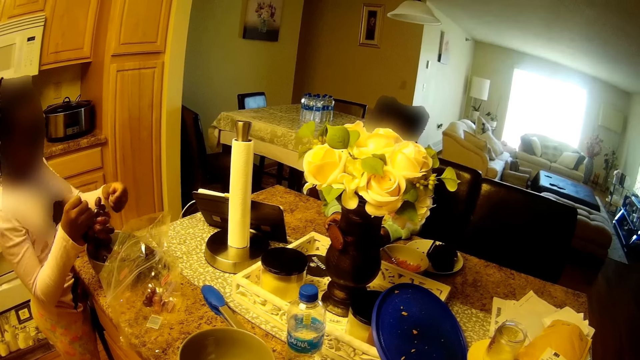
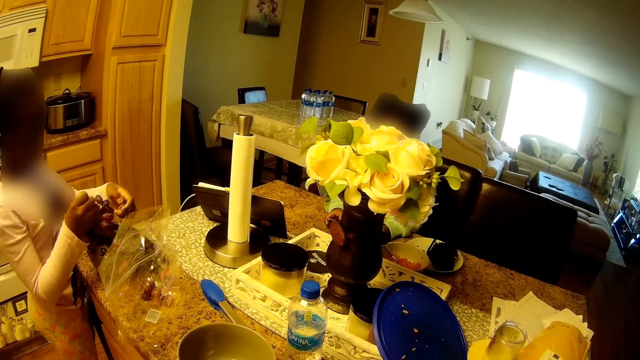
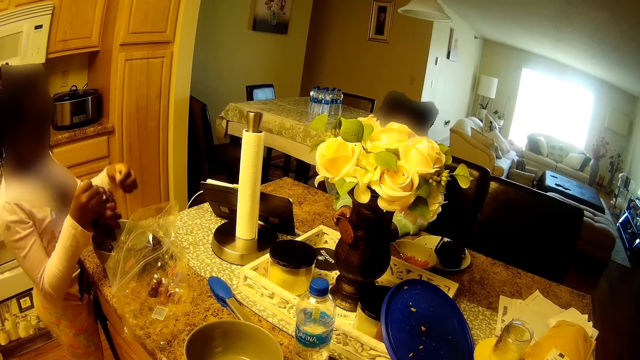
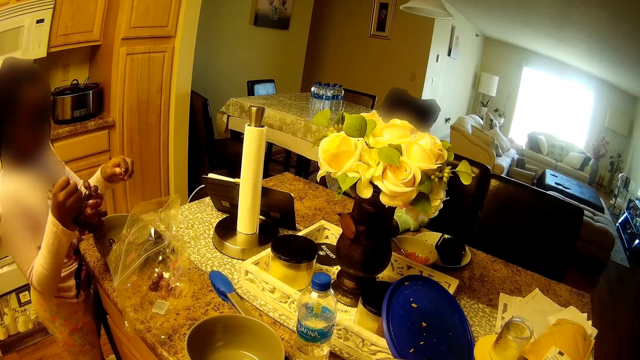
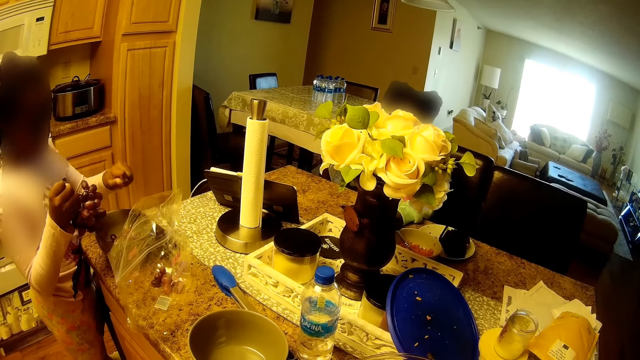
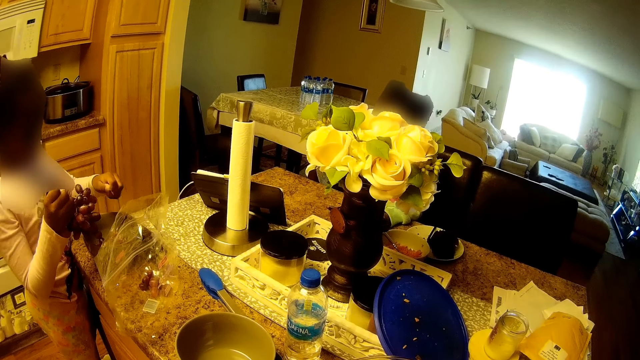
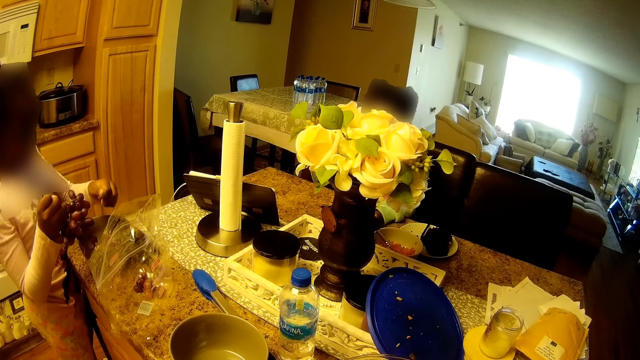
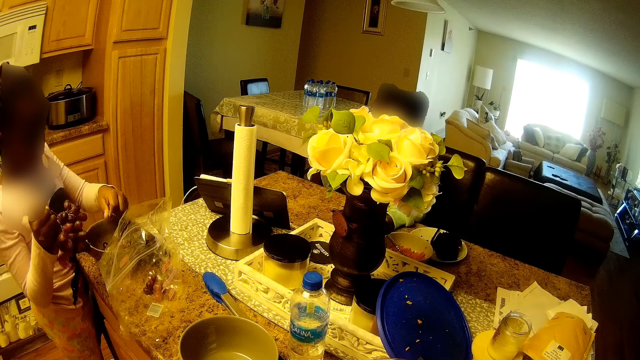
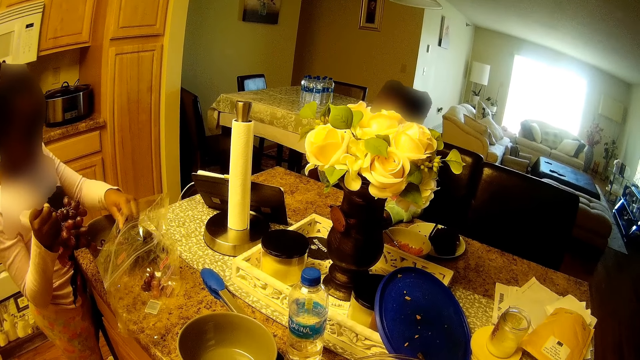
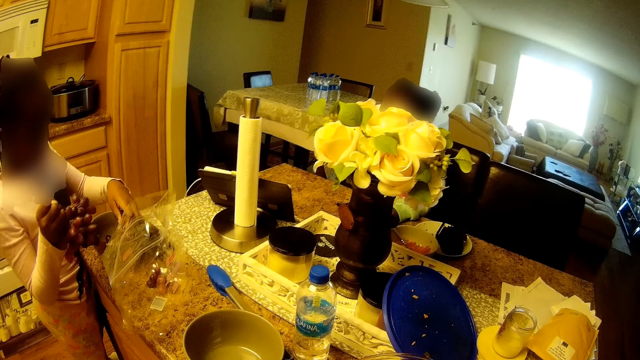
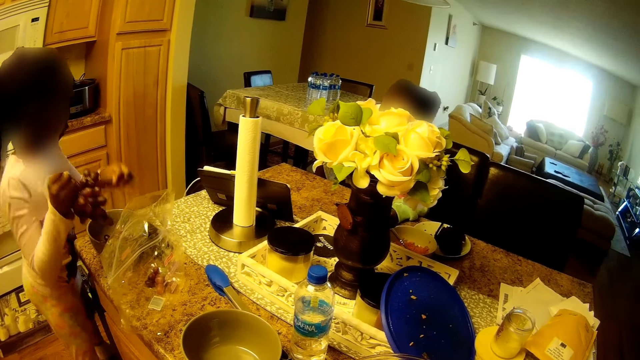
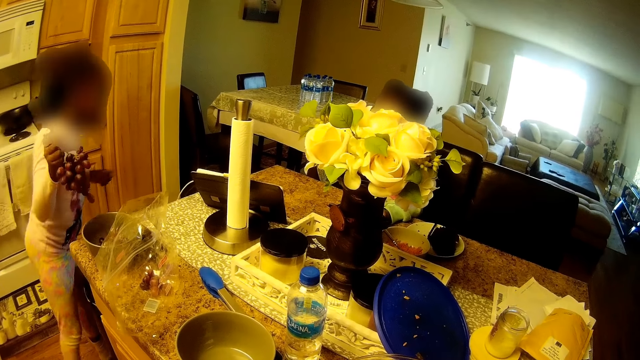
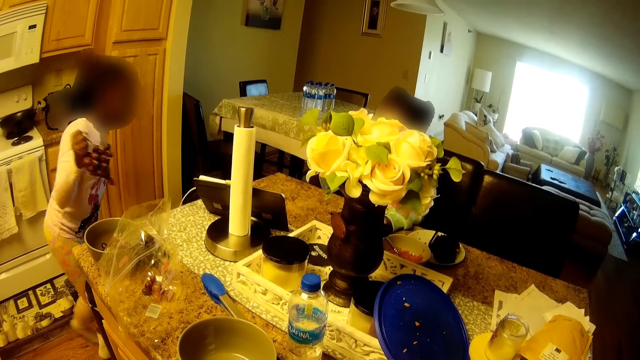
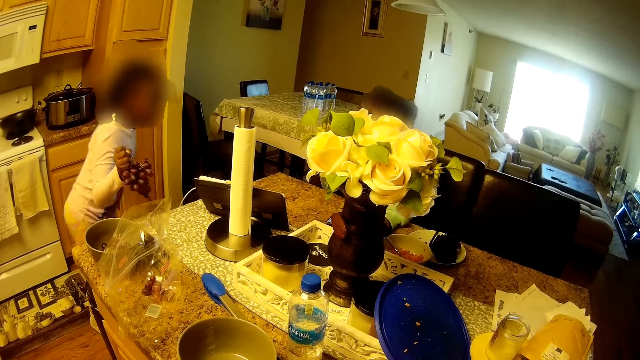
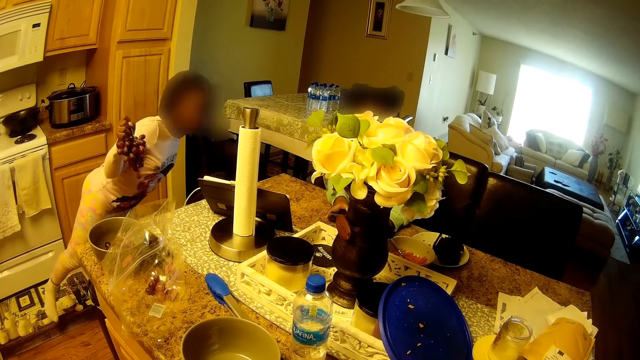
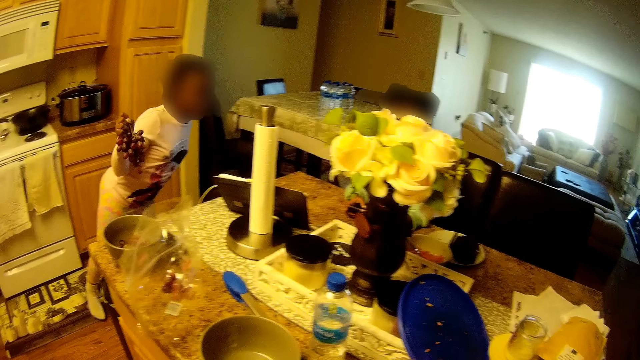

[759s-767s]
Someone puts something on the bowl.

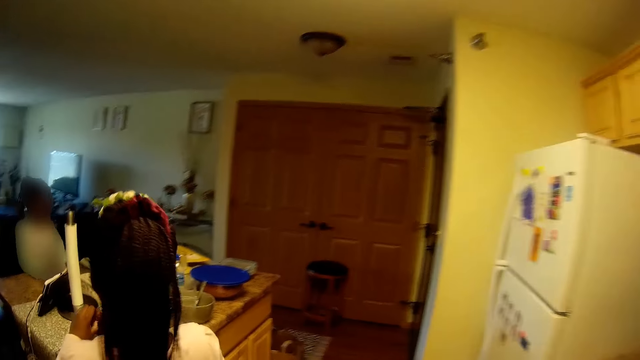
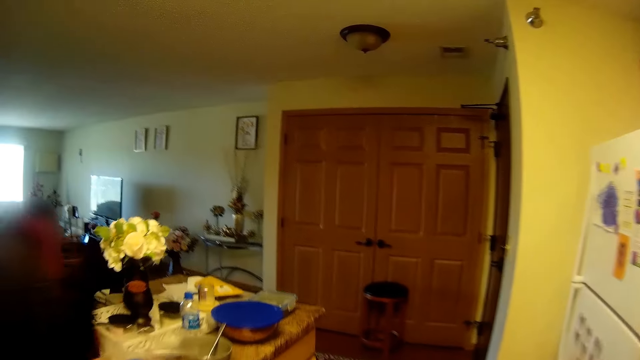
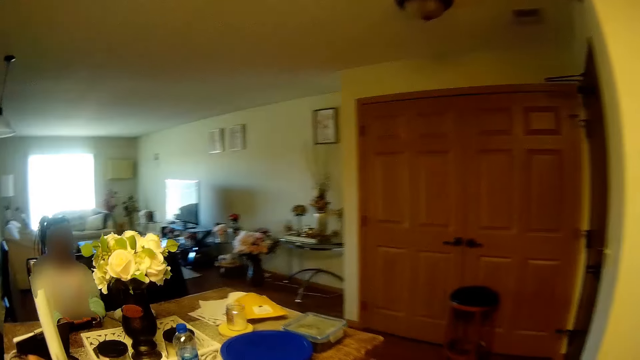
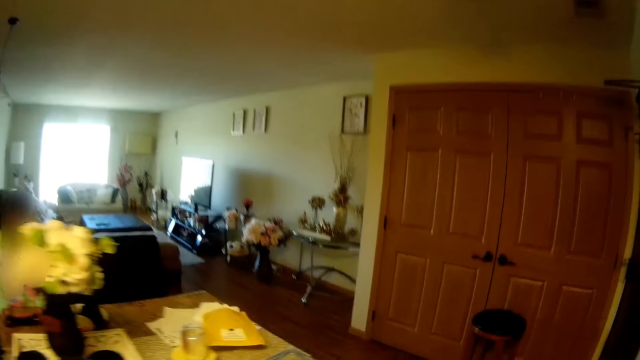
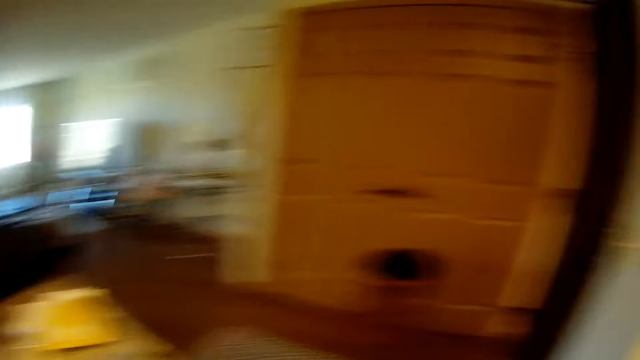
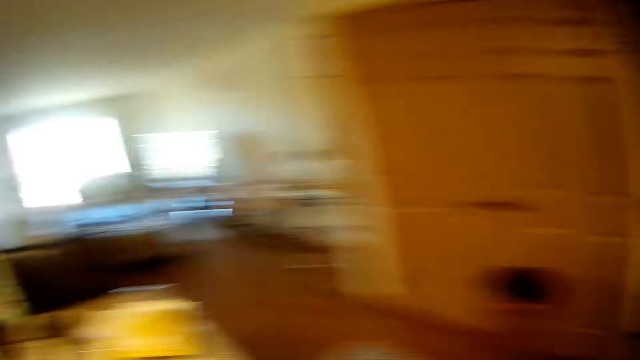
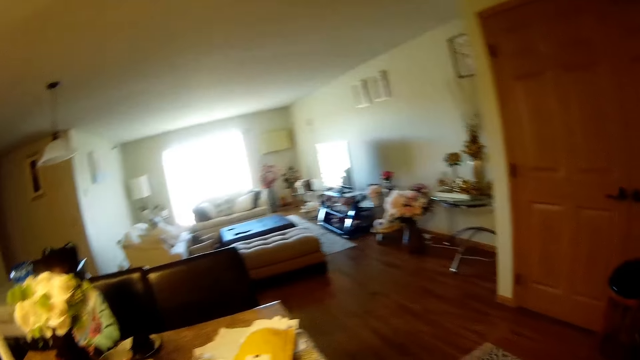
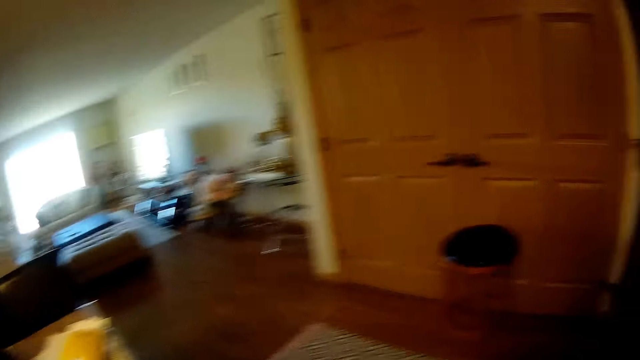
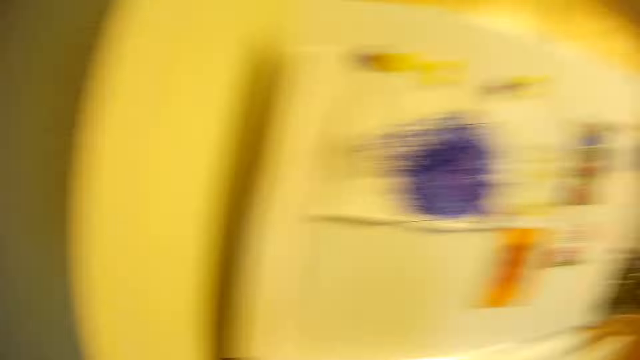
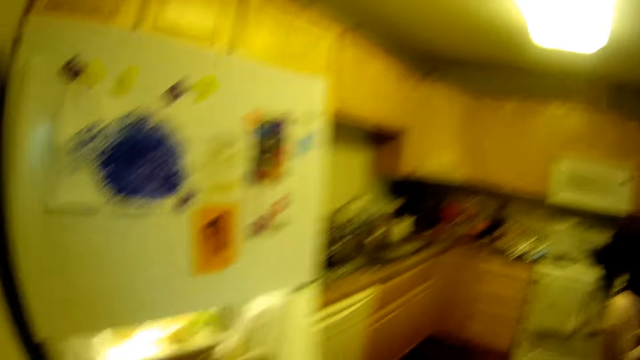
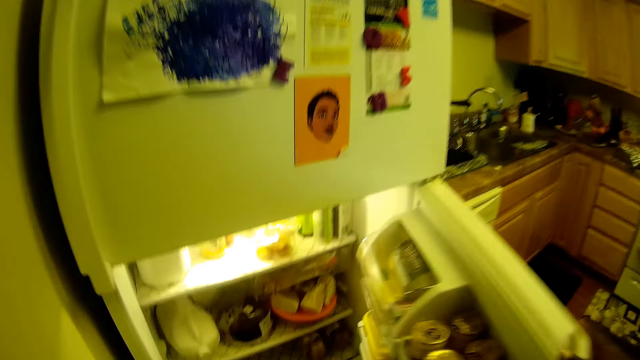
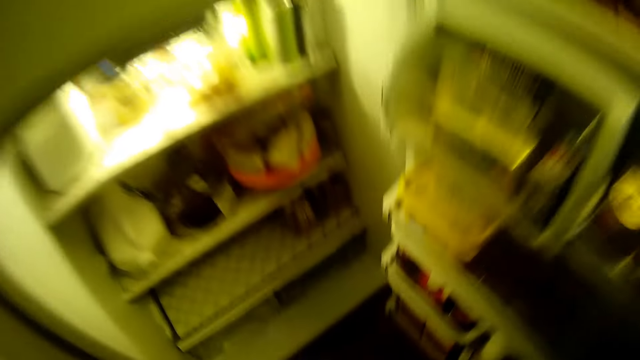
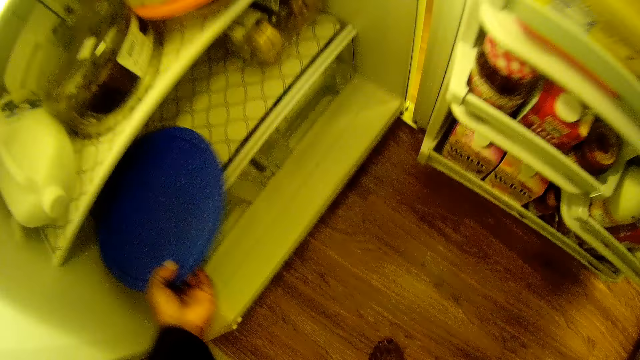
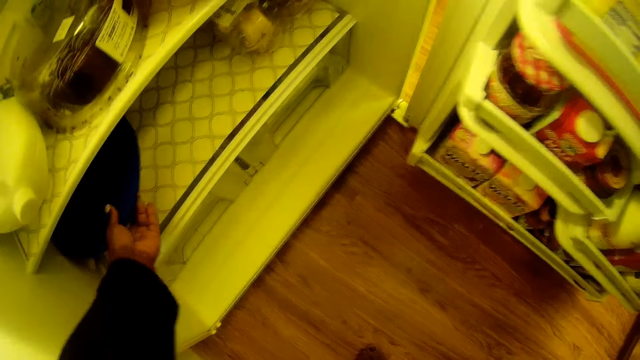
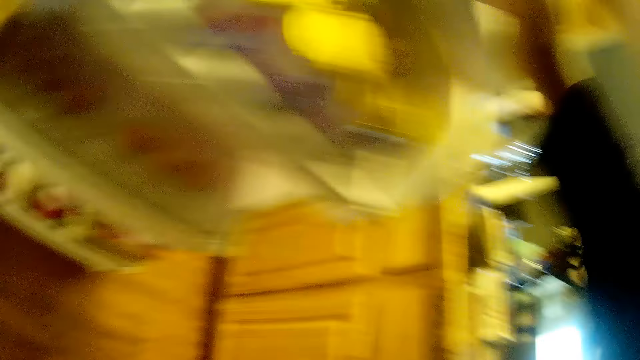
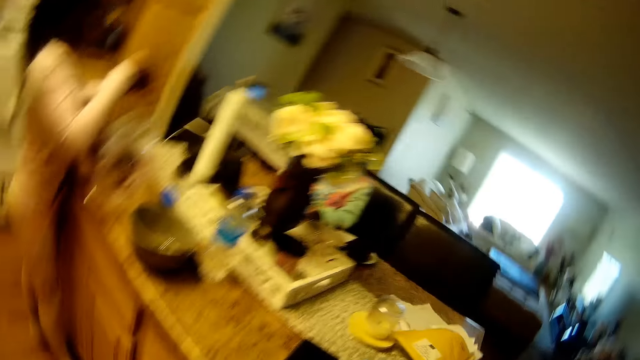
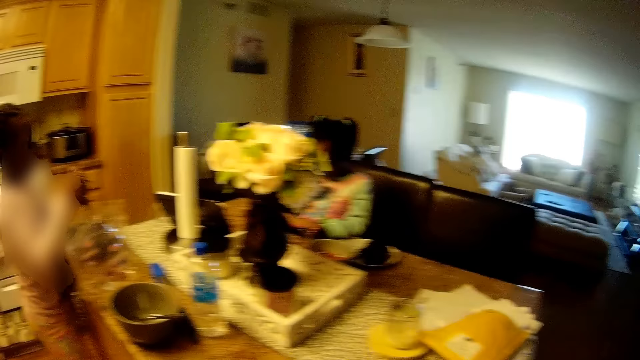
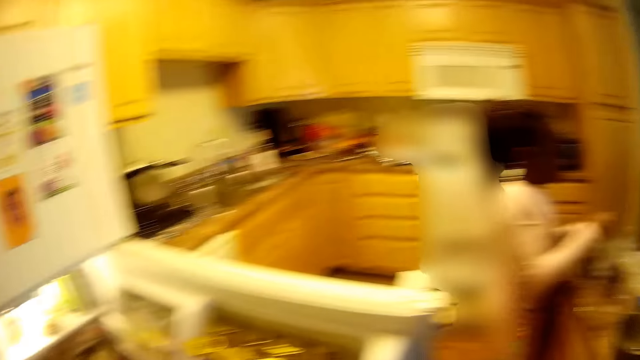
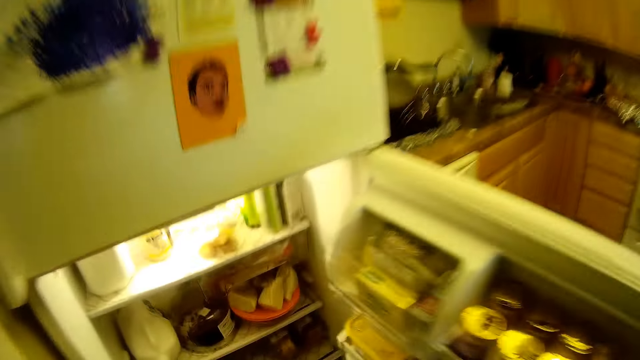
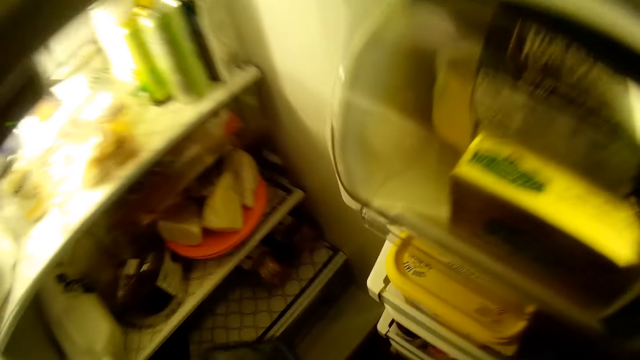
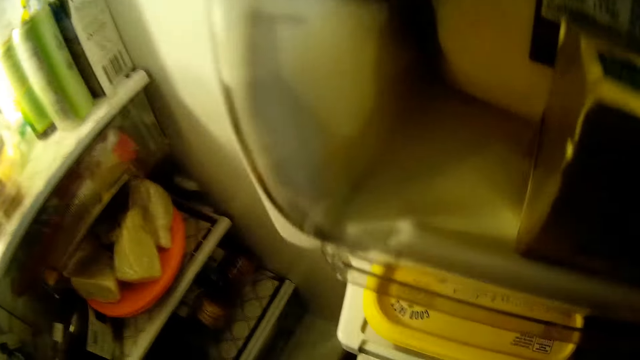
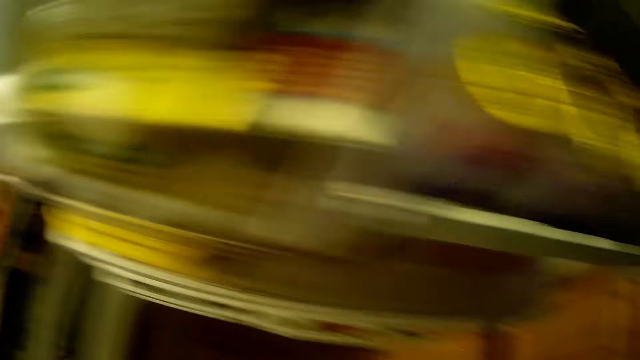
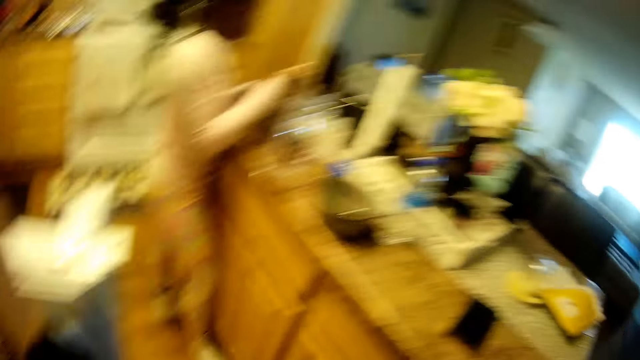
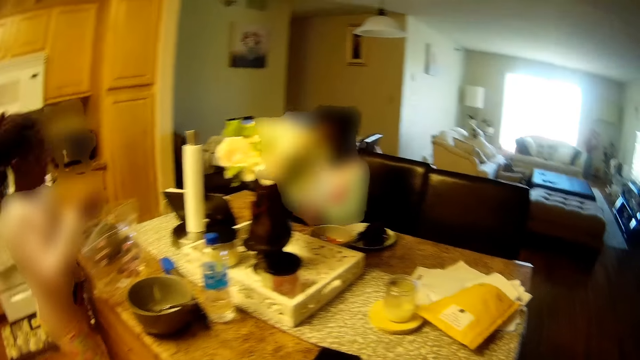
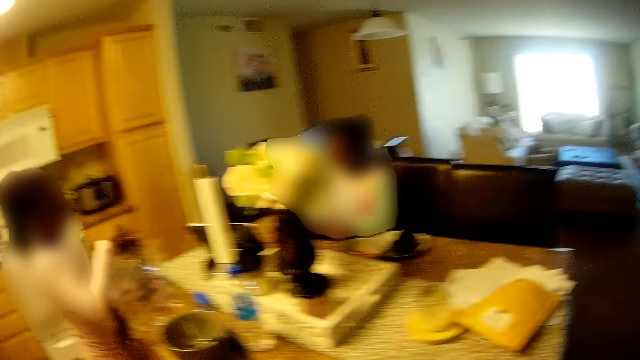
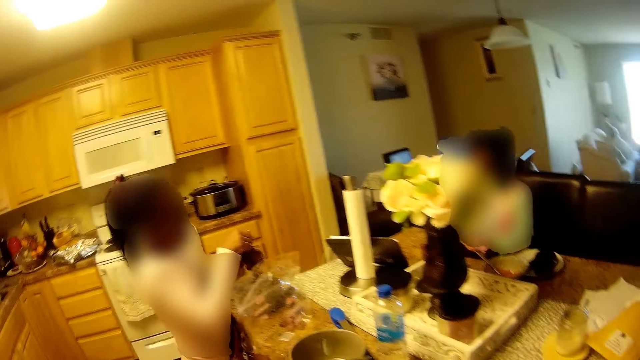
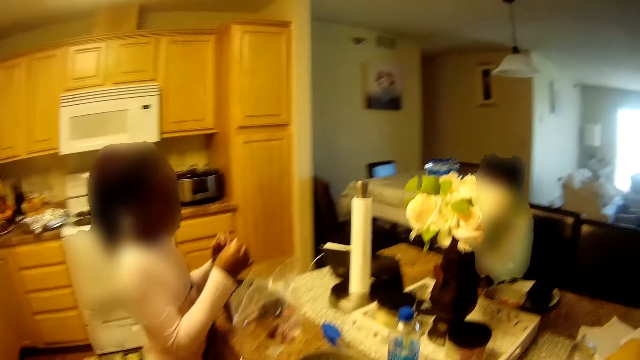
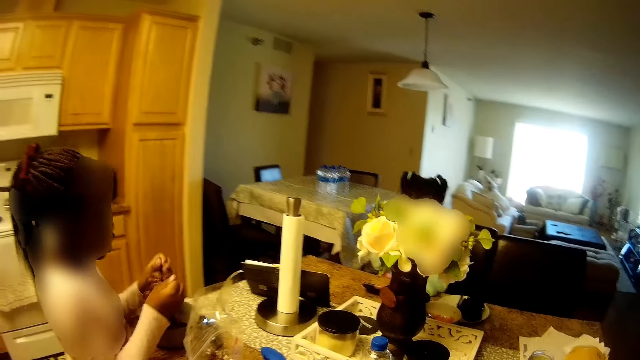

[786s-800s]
The camera wearer picks up a container from the kitchen counter with her left hand. She opens the fridge in the kitchen with her left hand. She holds the door of the fridge open with her right hand. She puts the container in the fridge with her left hand. She picks up a container from the kitchen counter with her right hand. She passes the container from her right hand to her left hand. She puts the container in the fridge with her left hand.
